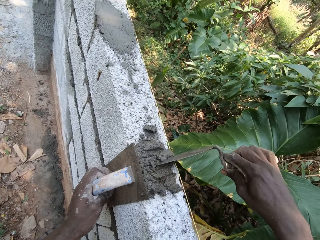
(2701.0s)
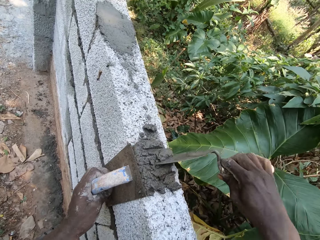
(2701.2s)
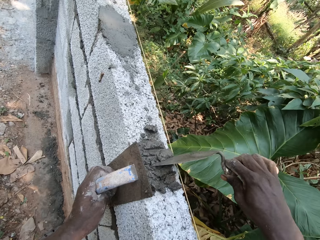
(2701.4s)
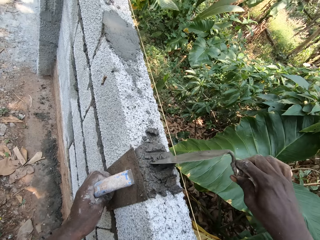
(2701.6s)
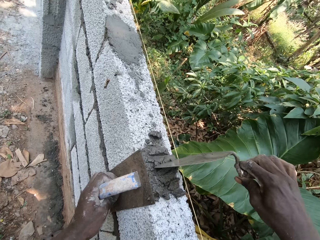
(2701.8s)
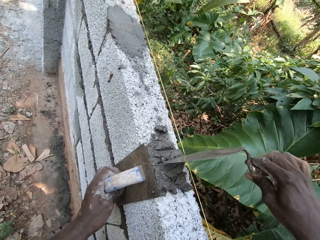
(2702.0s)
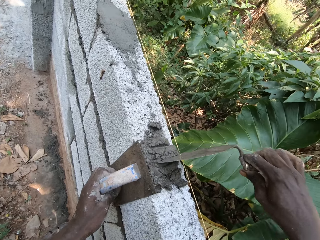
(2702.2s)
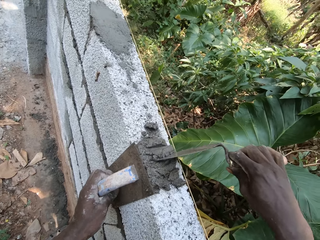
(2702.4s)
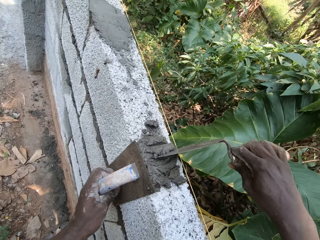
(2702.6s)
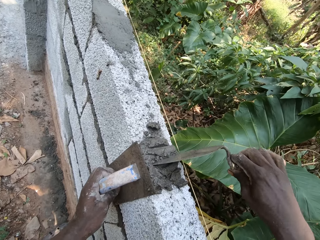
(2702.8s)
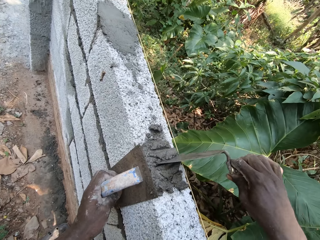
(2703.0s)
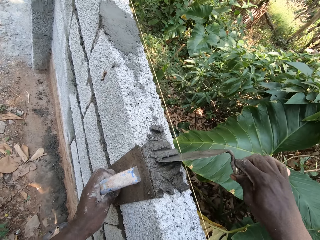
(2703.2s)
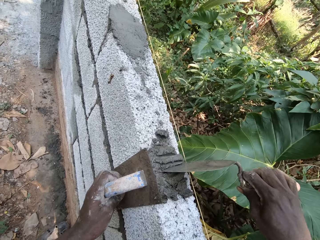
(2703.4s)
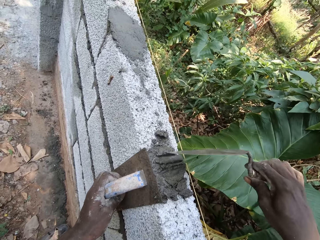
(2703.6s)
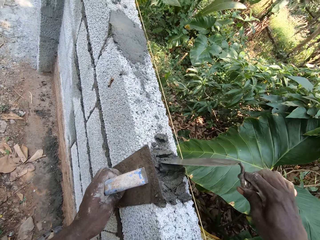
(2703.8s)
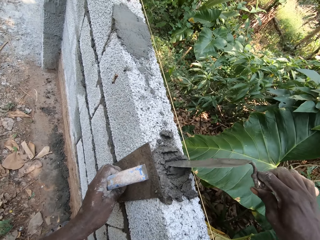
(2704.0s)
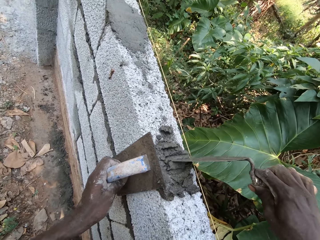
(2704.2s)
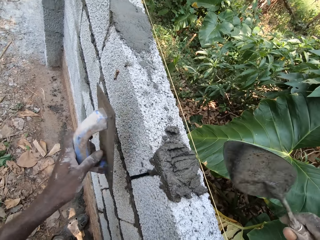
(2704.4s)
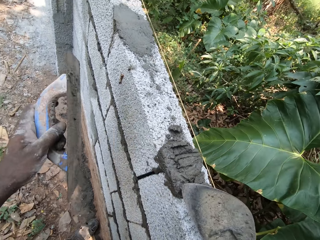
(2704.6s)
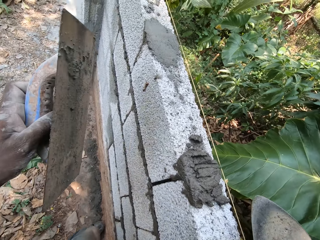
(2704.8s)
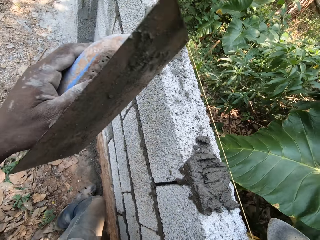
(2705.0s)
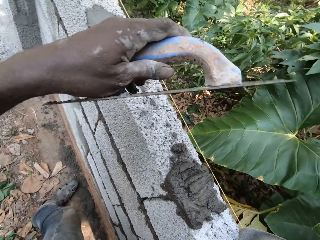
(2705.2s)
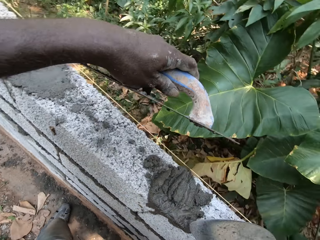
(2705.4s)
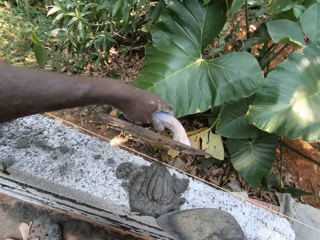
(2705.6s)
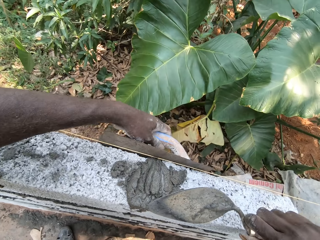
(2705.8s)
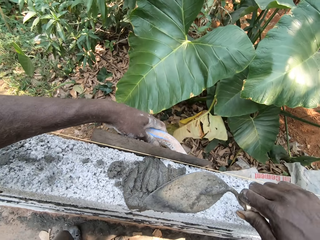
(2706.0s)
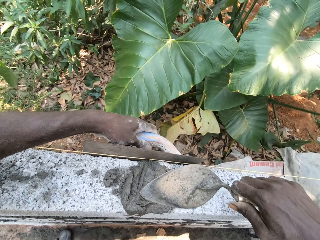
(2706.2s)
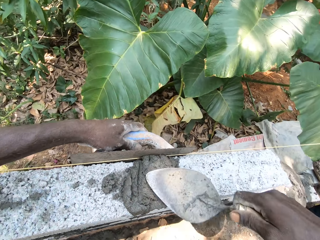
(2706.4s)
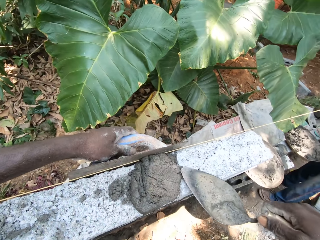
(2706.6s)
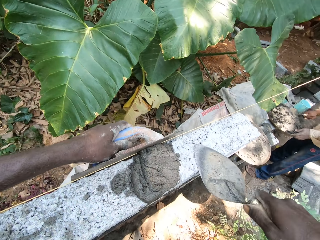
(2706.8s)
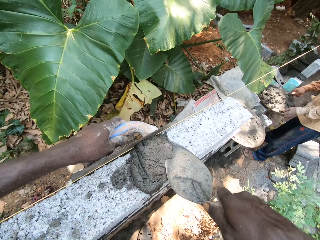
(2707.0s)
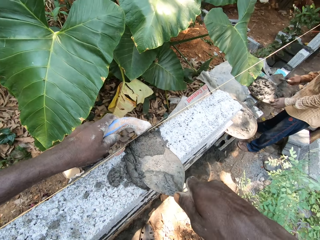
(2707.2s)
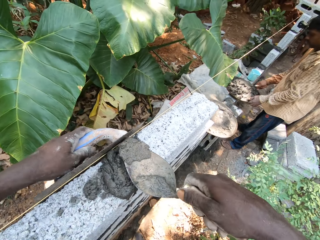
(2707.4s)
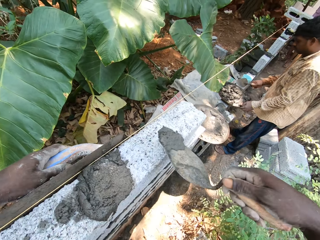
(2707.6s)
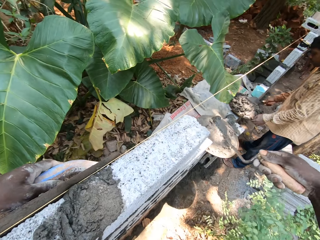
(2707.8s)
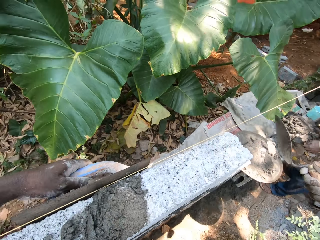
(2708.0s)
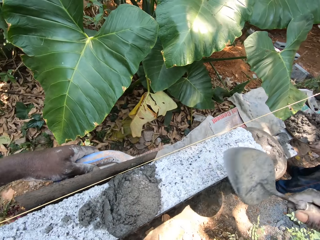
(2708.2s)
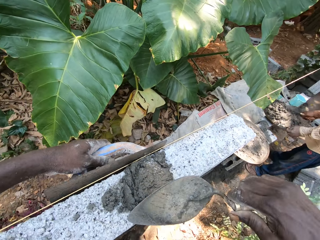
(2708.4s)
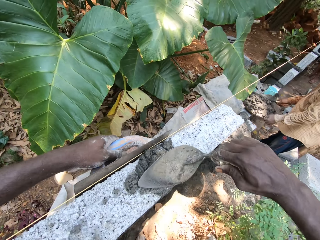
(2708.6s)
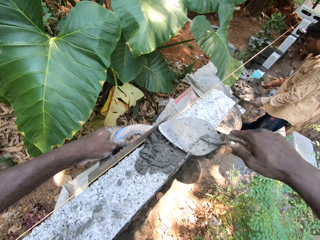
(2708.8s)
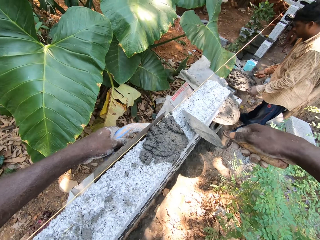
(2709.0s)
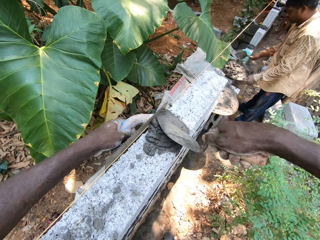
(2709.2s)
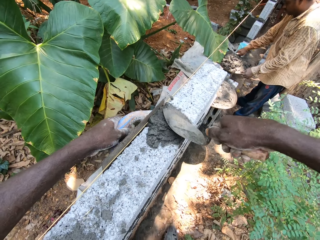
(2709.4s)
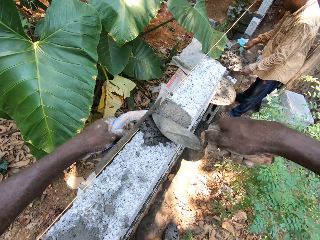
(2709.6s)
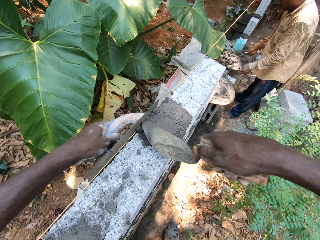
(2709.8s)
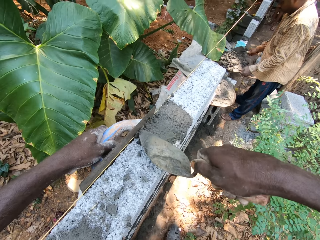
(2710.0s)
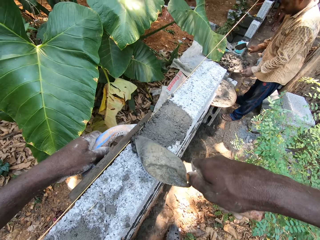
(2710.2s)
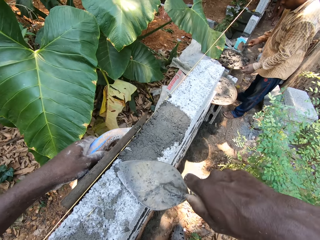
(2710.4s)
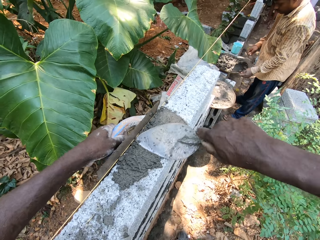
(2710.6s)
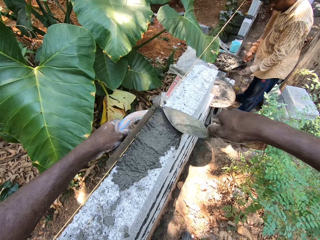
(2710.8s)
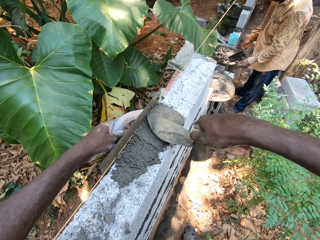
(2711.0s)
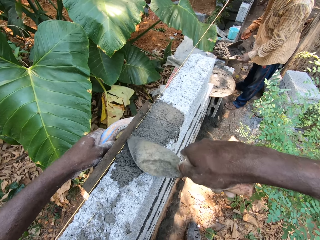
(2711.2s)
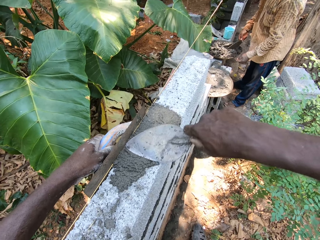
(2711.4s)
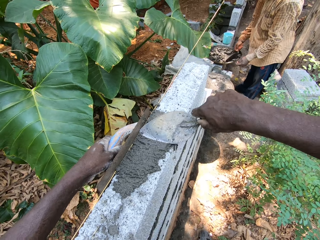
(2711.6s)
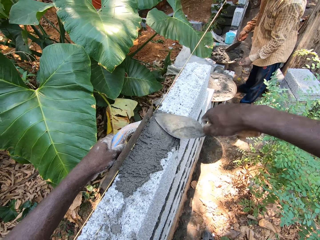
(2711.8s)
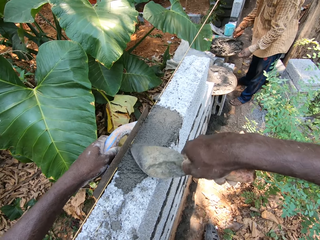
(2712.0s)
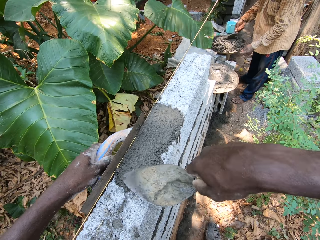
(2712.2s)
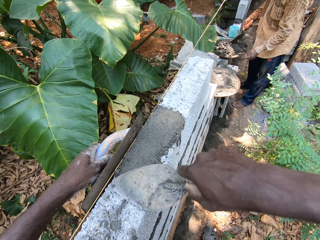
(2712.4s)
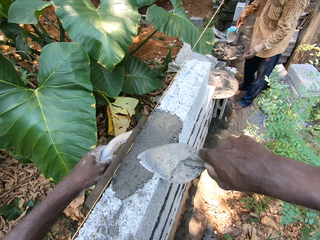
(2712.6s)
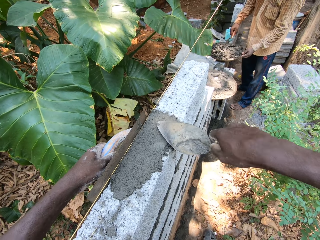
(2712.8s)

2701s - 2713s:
The camera wearer leans the midget trowel in his left hand against the brick wall. A man mixes cement mortar in a head pan with a trowel in his right hand. The camera wearer scoops cement mortar from the brick wall with the trowel and midget trowel in his hands. He throws cement mortar into the head pan from the trowel in his right hand. He spreads the cement mortar on the brick wall with the trowel and midget trowel in his hands.

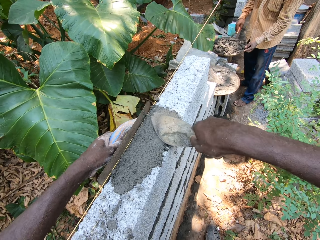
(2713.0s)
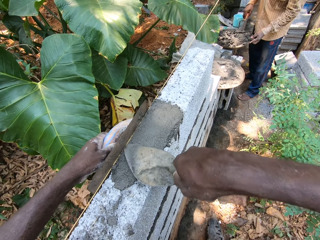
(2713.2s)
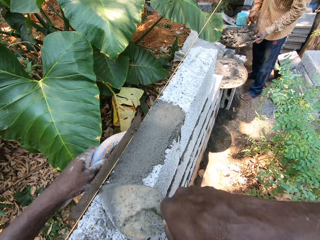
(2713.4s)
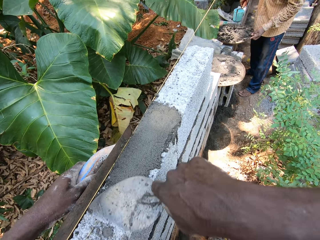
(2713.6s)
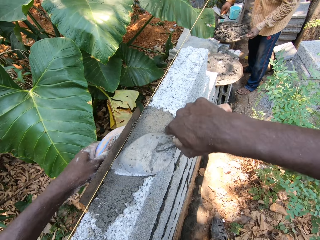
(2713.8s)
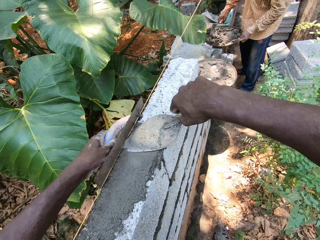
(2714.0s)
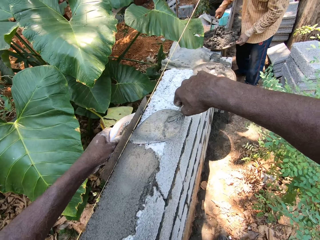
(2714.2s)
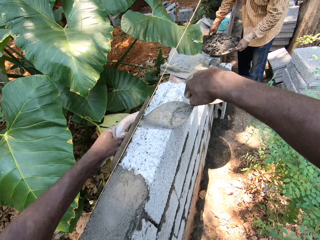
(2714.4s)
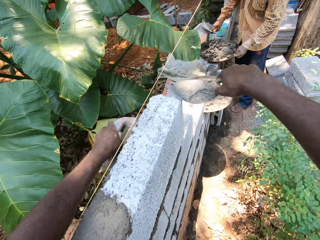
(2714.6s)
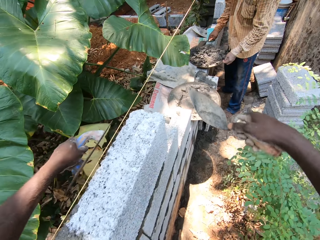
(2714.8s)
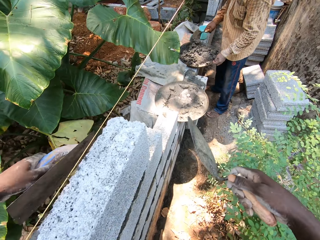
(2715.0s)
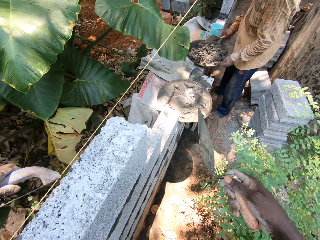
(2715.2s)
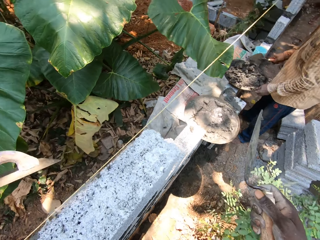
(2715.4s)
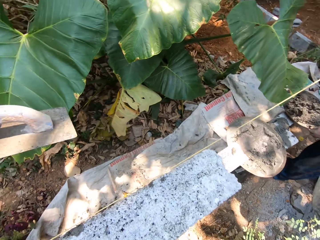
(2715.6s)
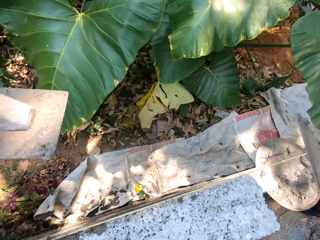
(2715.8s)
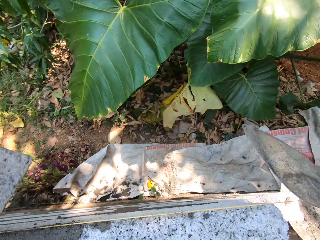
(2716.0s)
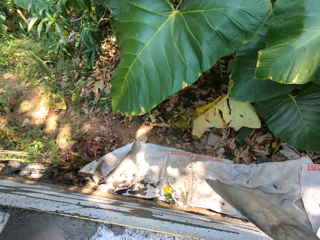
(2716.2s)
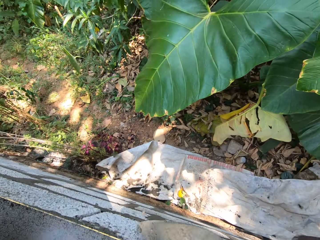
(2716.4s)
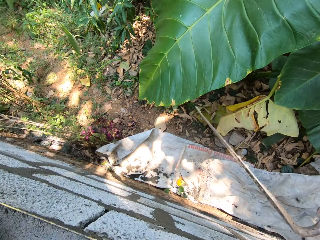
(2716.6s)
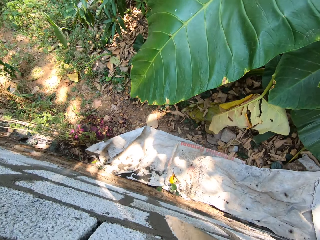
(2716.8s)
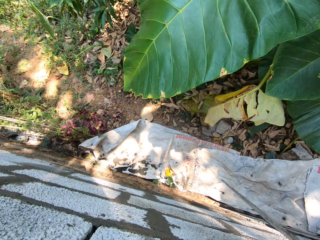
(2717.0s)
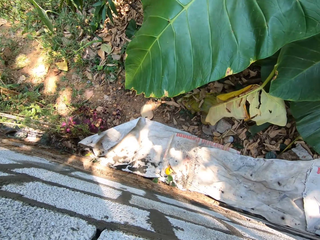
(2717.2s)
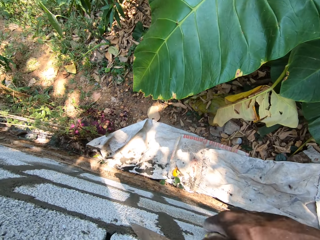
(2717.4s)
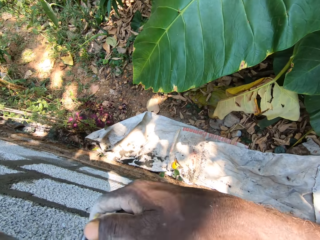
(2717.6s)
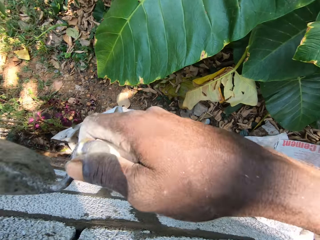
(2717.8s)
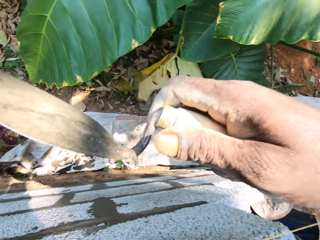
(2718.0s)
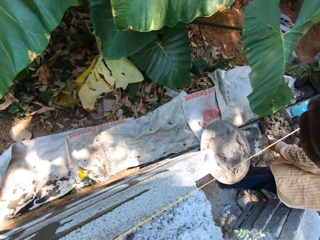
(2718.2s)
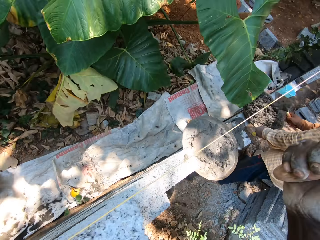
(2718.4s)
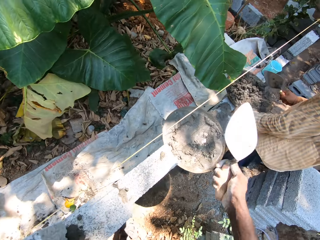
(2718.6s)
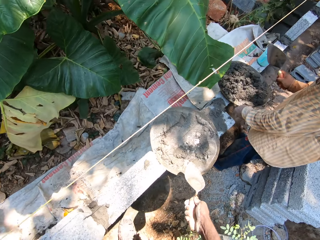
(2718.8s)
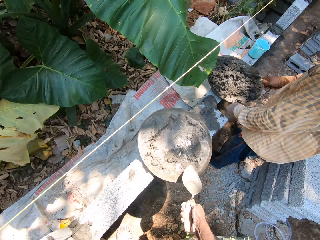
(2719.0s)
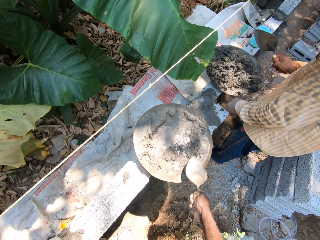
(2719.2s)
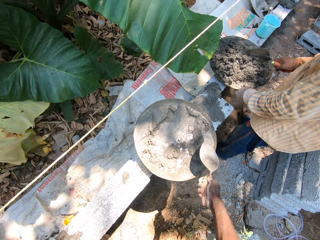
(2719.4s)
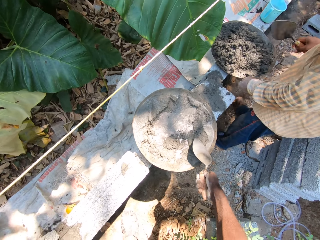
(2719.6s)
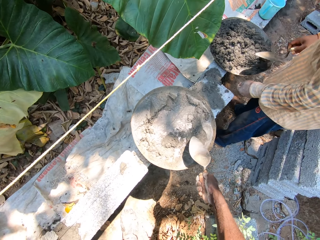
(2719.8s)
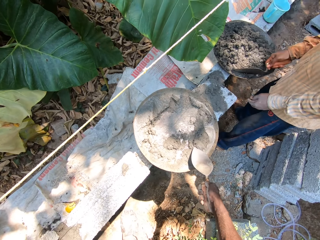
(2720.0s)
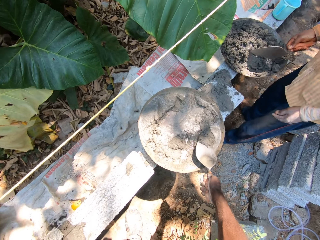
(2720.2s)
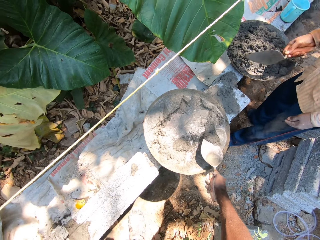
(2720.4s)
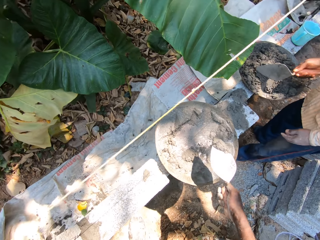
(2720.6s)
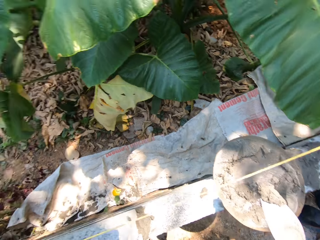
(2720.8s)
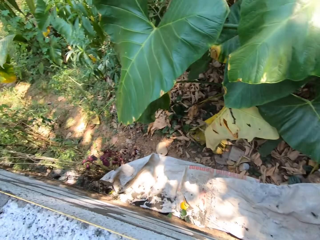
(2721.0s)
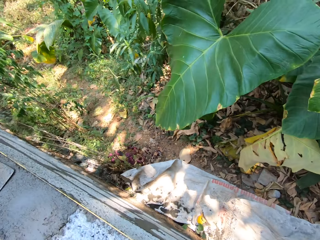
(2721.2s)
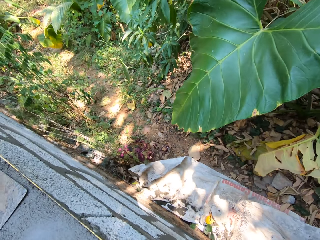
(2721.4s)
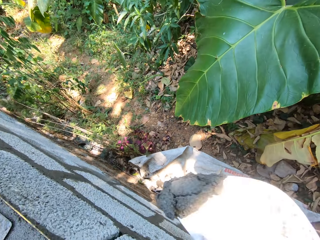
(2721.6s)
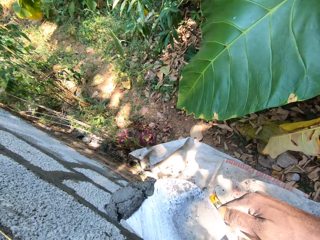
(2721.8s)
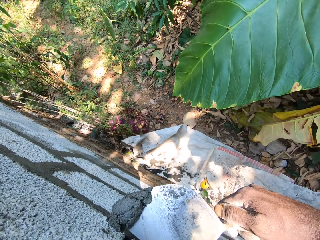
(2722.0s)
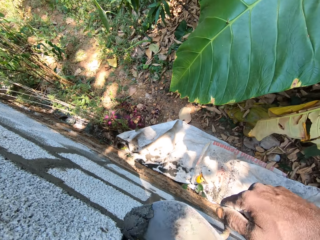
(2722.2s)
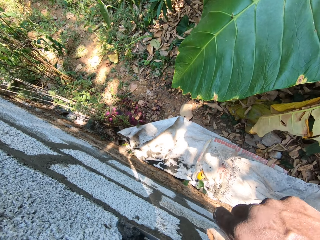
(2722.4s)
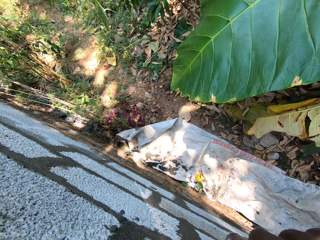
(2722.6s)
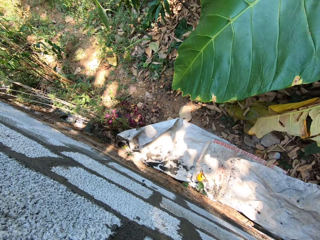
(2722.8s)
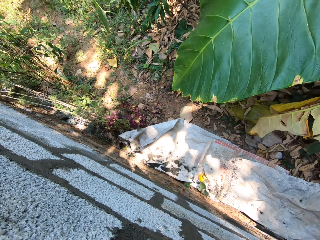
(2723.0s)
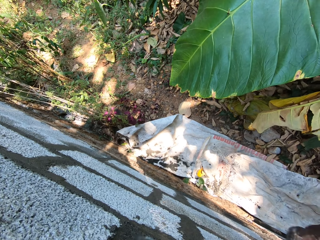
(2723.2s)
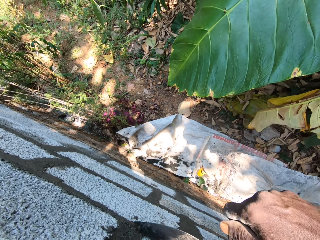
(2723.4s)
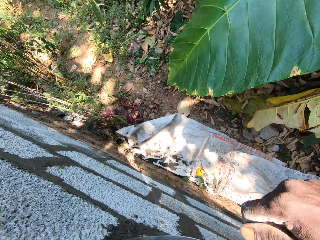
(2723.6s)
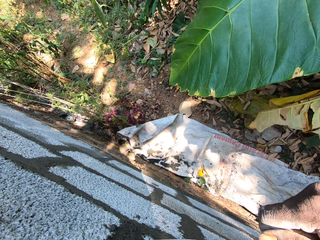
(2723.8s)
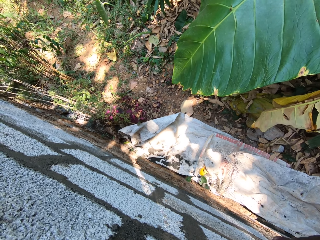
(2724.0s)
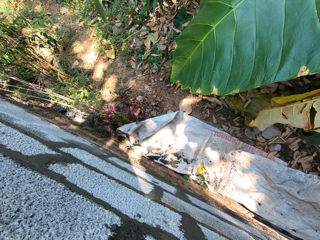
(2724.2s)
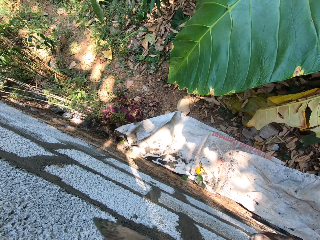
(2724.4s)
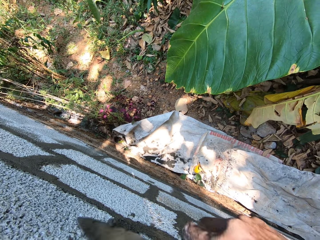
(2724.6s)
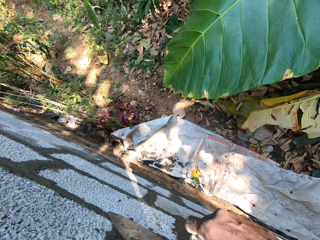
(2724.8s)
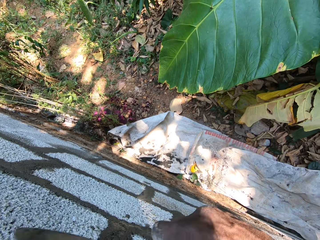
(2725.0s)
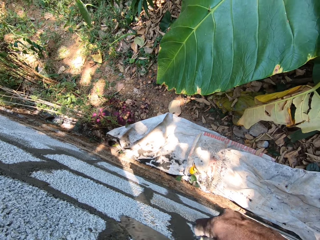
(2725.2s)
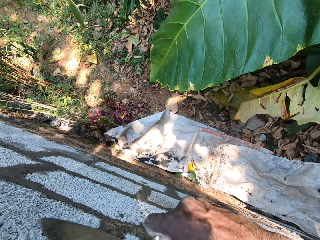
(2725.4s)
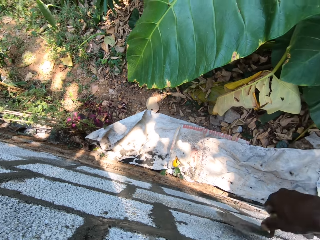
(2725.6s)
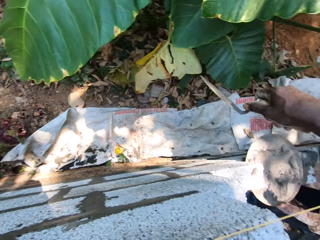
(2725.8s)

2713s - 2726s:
The camera wearer scoops mortar from the head pan on the floor with the hand trowel in his right hand. He plasters the mortar on the block with the hand trowel in his right hand.
